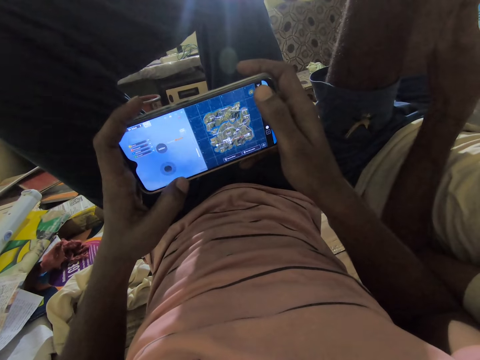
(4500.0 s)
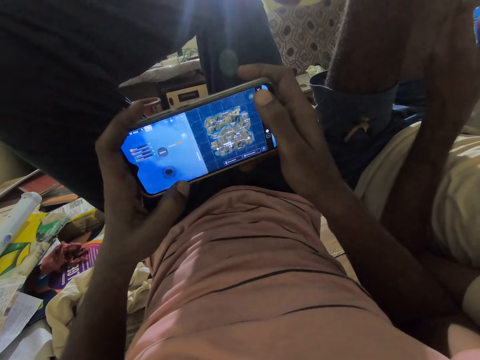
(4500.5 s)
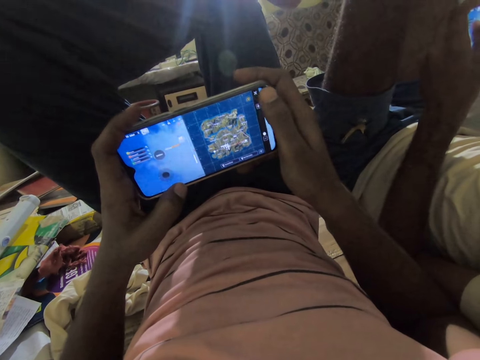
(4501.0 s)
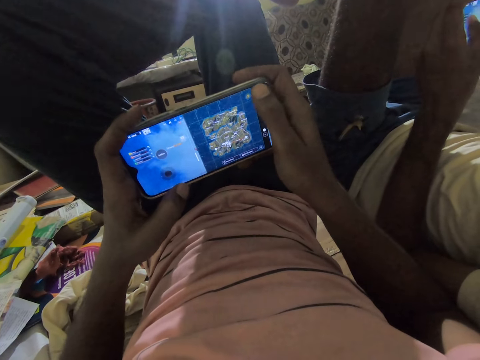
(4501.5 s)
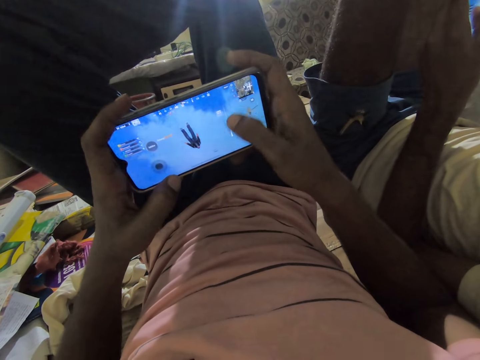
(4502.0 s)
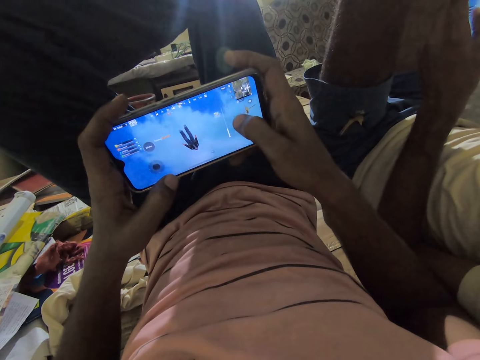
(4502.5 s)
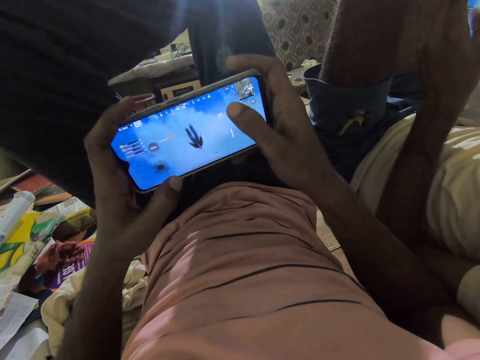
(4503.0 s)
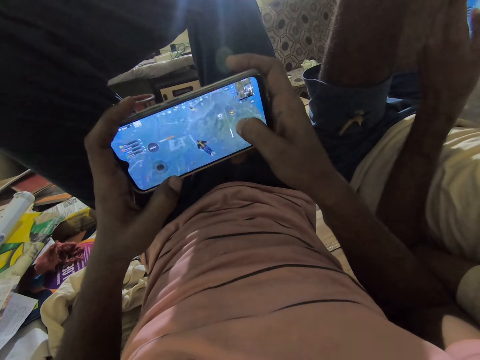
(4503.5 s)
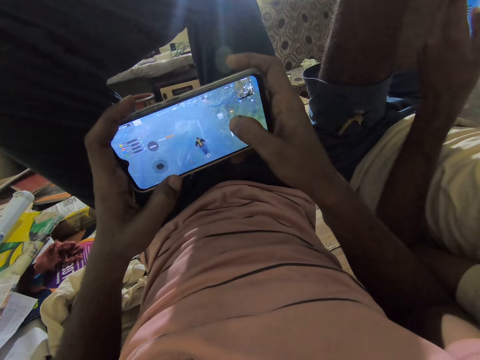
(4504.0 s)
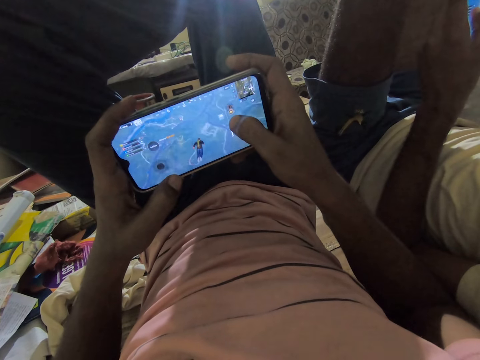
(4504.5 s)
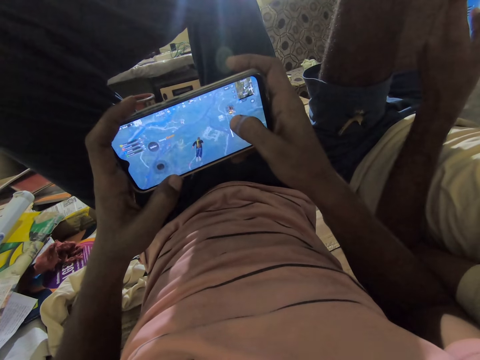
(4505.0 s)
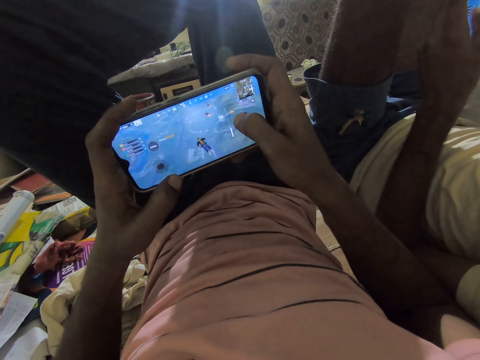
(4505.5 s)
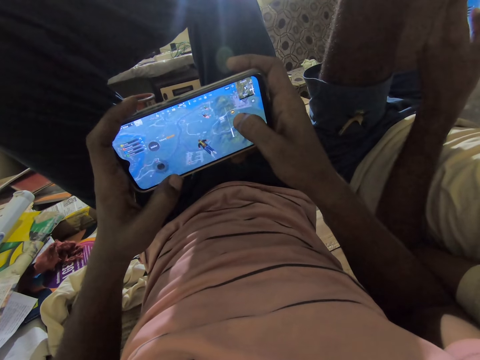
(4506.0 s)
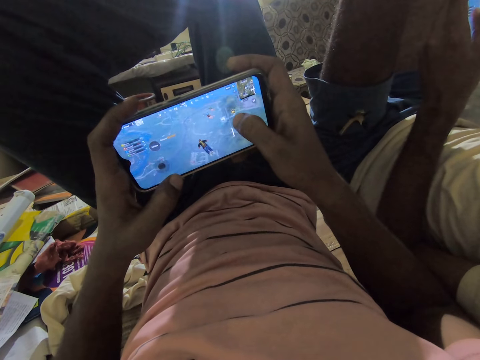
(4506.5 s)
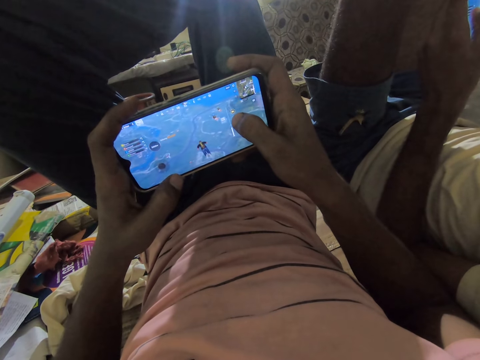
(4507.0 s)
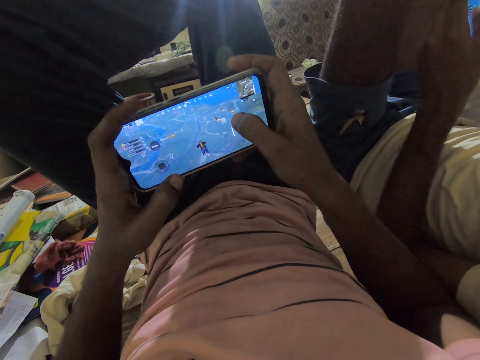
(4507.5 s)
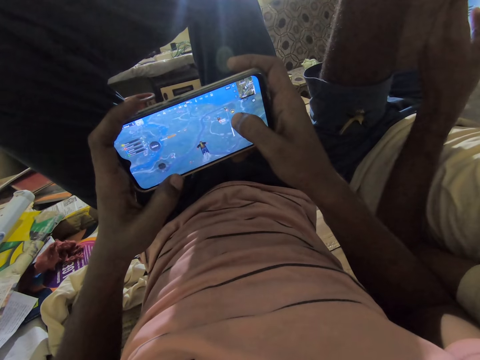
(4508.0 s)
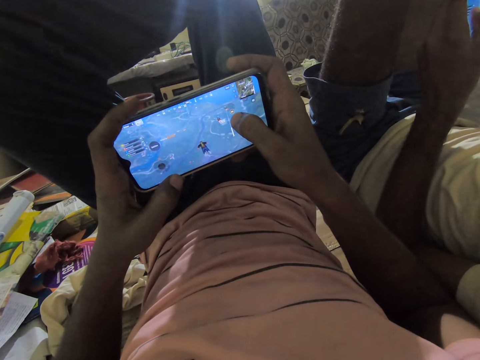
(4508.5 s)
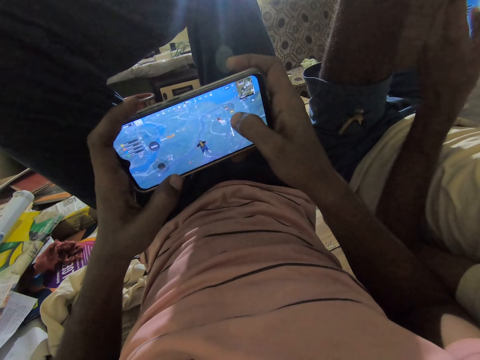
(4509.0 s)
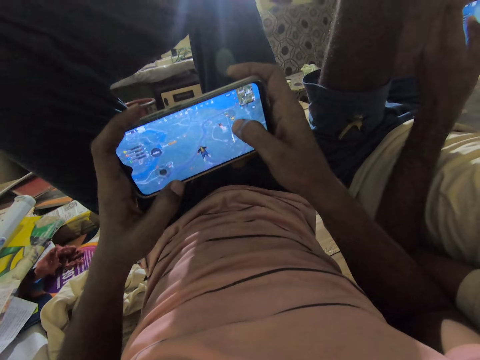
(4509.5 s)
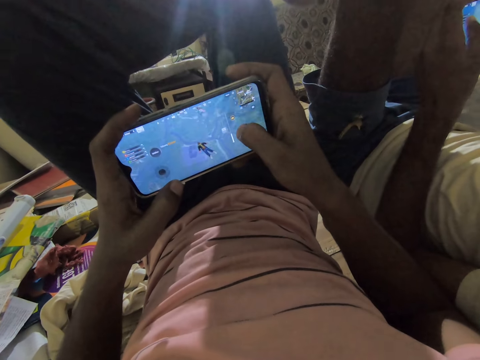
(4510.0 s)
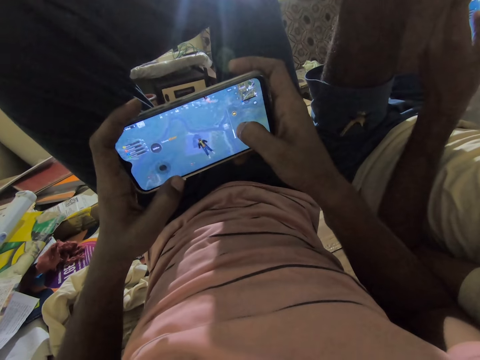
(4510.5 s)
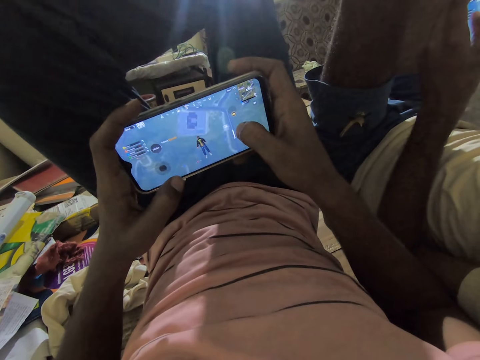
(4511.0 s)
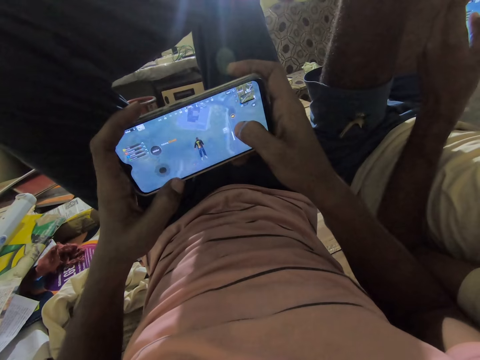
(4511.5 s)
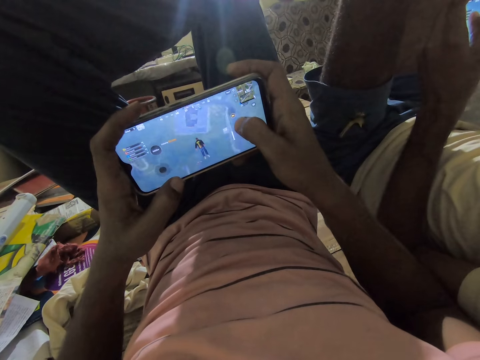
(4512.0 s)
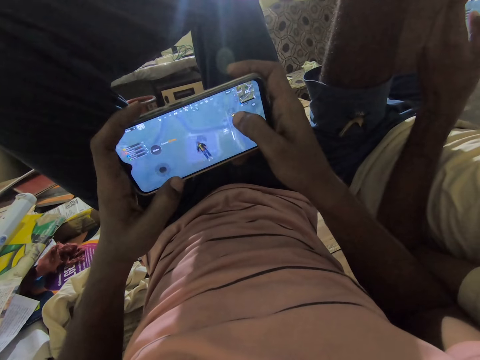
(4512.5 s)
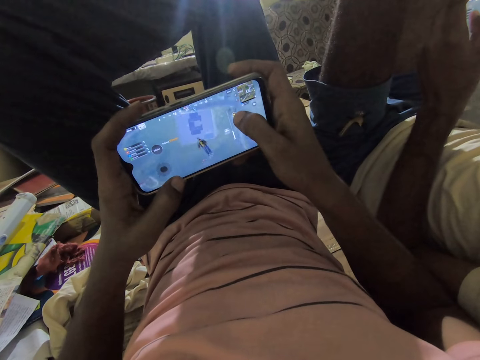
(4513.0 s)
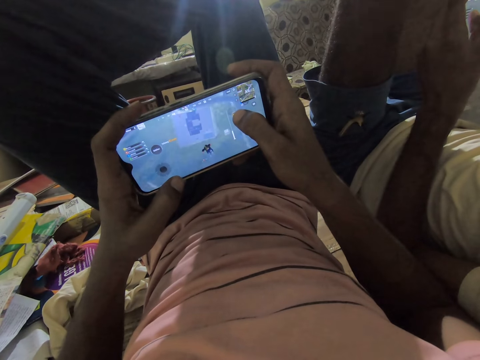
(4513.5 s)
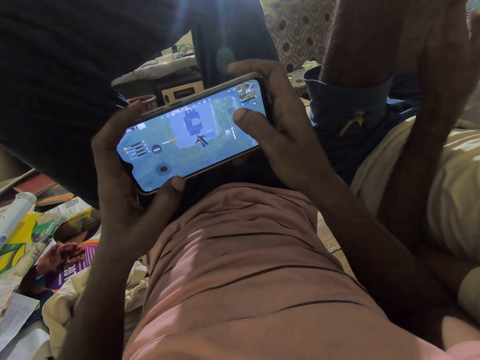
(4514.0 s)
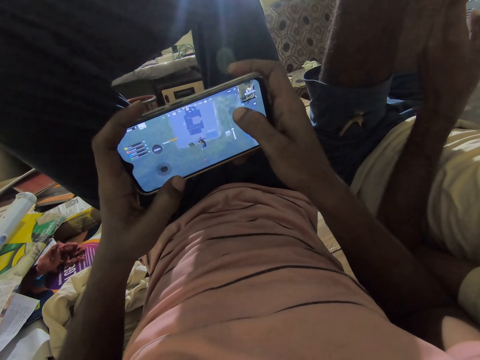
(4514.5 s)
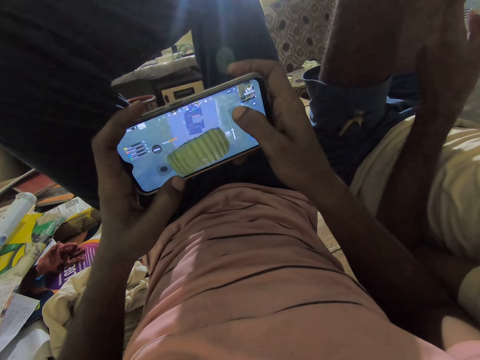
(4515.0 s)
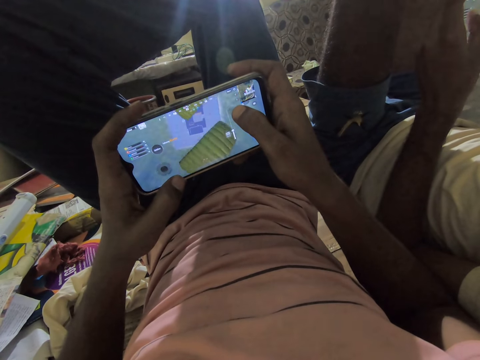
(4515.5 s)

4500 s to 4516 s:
The camera wearer interacts with a man. They interact with the man again.

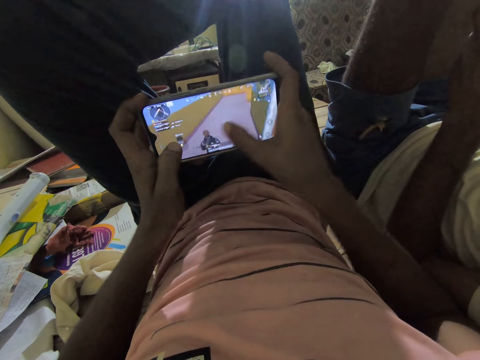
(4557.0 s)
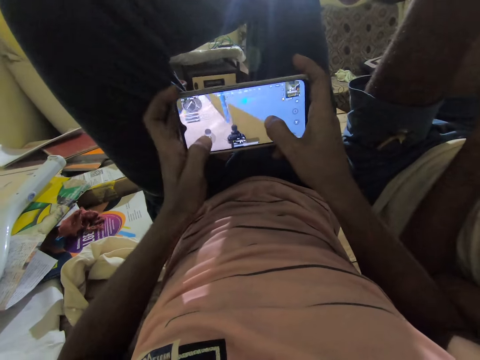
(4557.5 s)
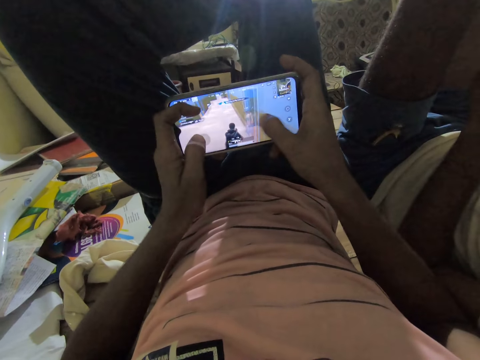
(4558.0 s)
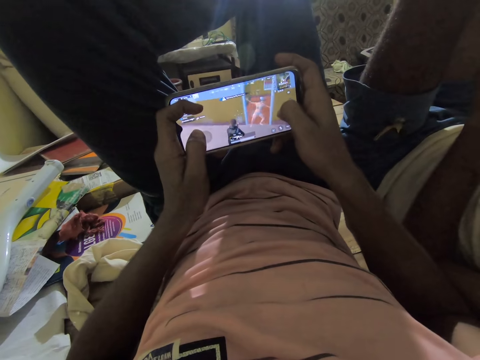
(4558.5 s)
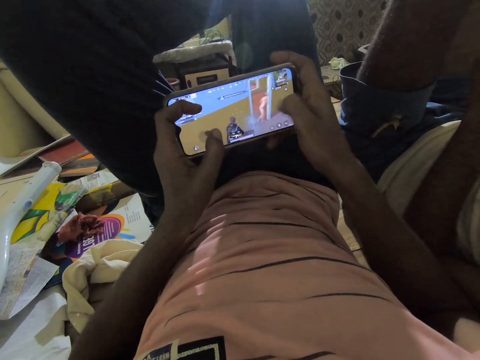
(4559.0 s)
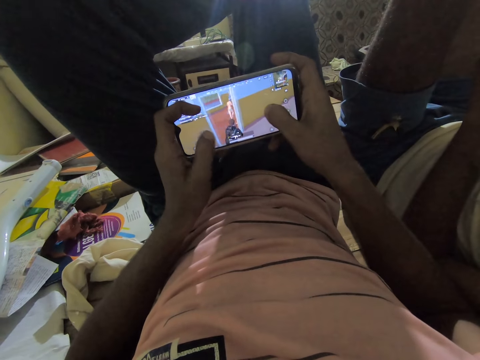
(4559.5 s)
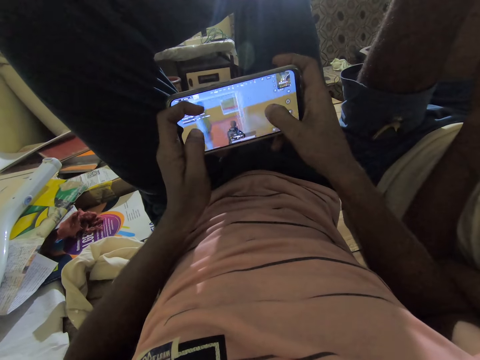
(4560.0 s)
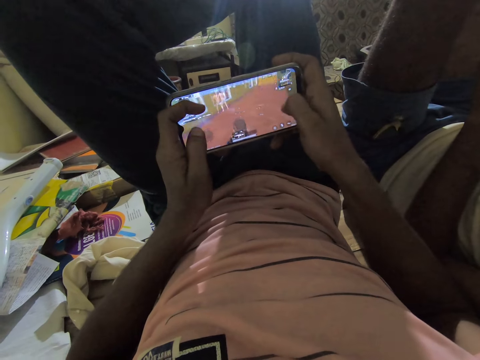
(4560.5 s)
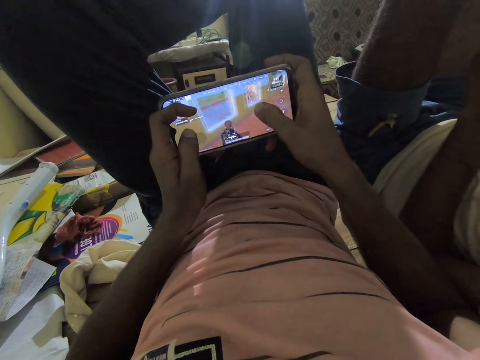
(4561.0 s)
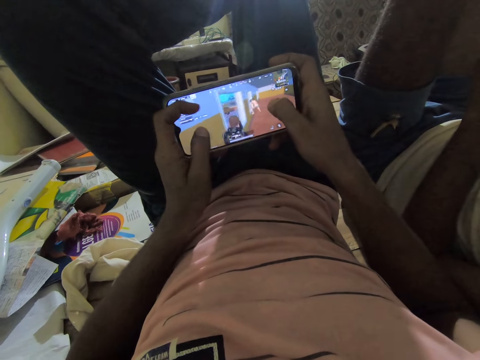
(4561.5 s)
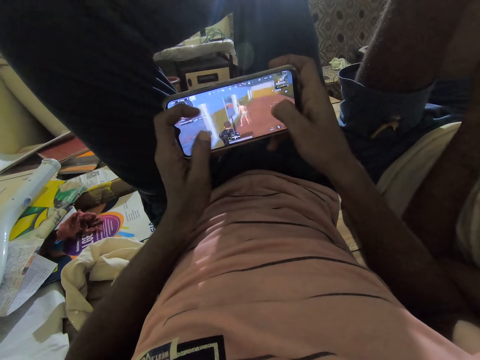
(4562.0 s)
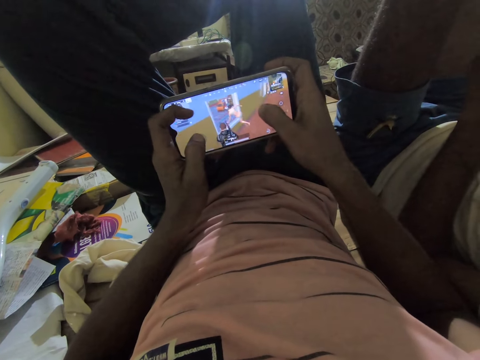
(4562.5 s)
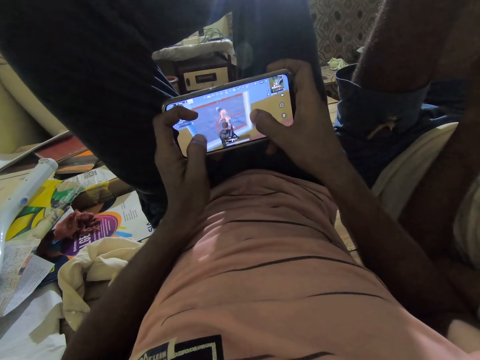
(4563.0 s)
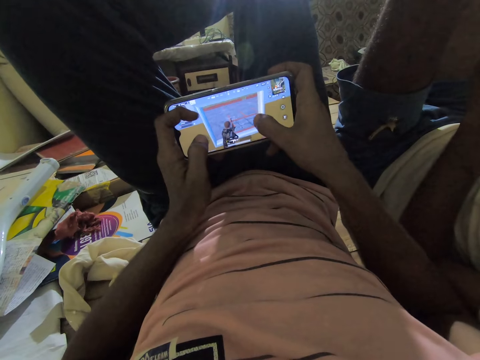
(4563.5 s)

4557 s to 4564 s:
The camera wearer interacts with the man.

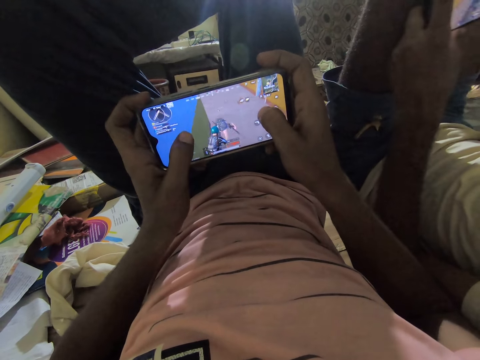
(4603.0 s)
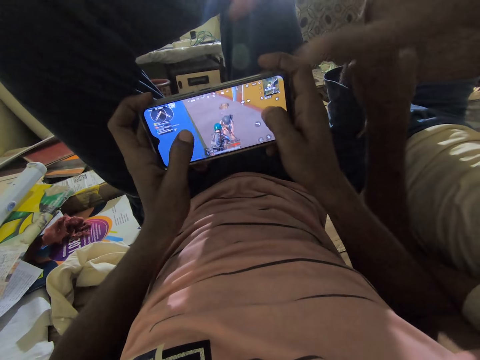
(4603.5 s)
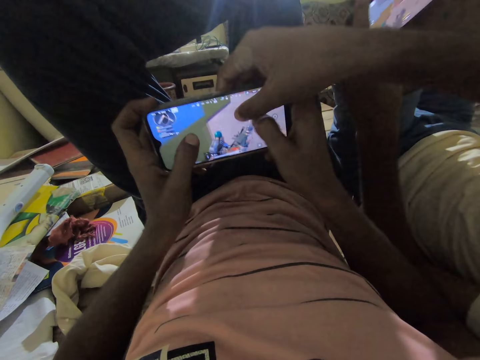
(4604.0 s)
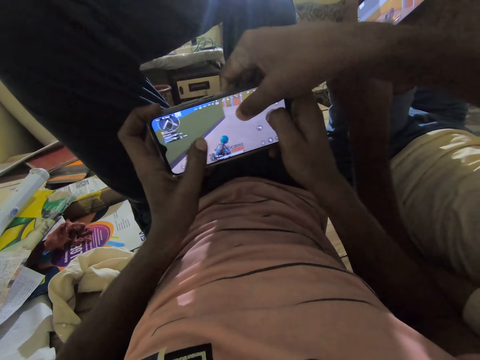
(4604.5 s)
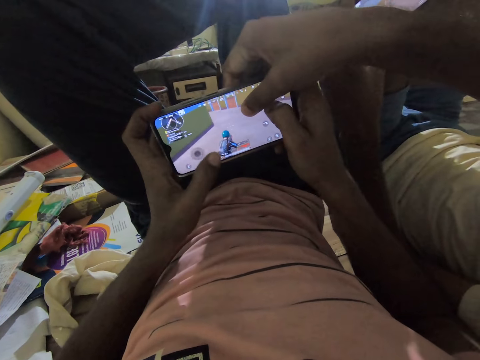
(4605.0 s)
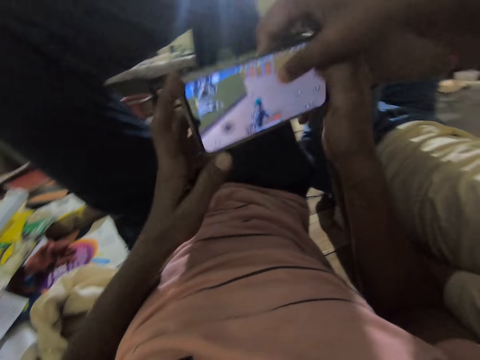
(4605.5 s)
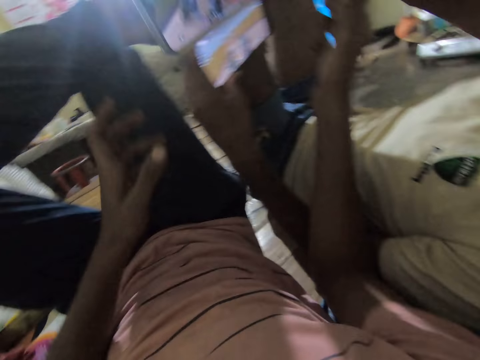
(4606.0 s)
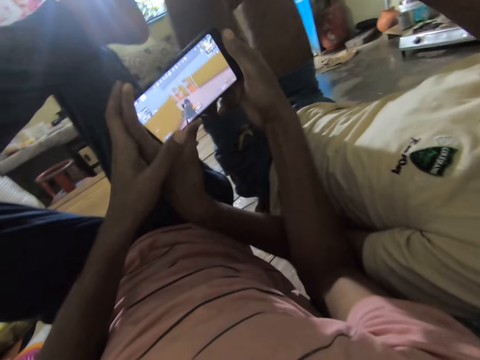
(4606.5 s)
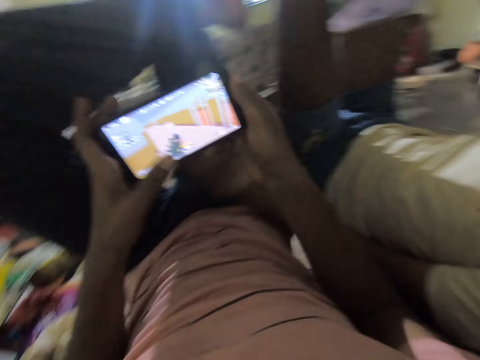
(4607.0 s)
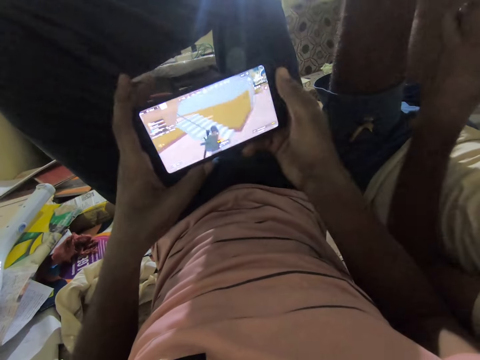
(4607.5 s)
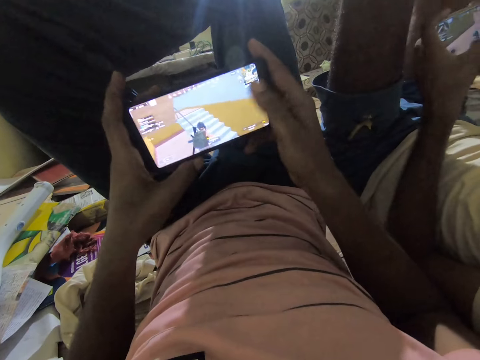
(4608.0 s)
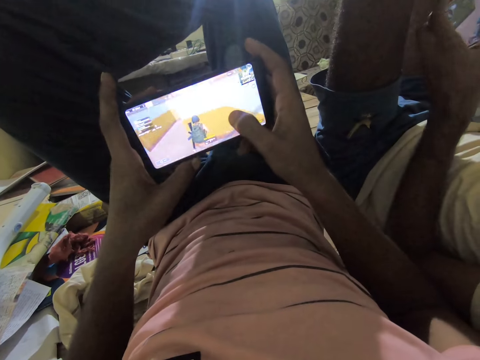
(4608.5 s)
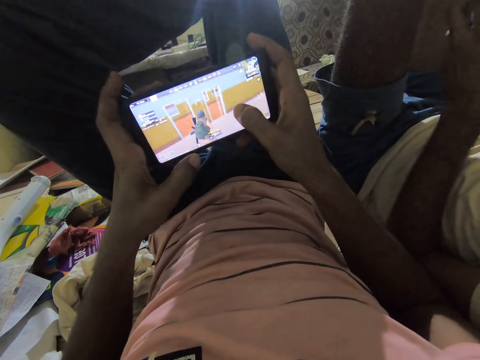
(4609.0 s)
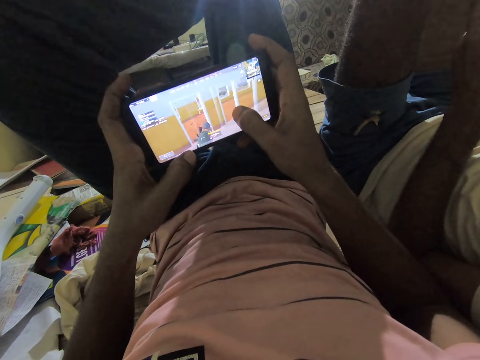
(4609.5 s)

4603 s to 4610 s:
A man picks the phone from the camera wearer. The camera wearer shifts the mobile phone with the man. They pick the phone from the man. They play a video game on the phone. The man plays a game on the cellphone.
